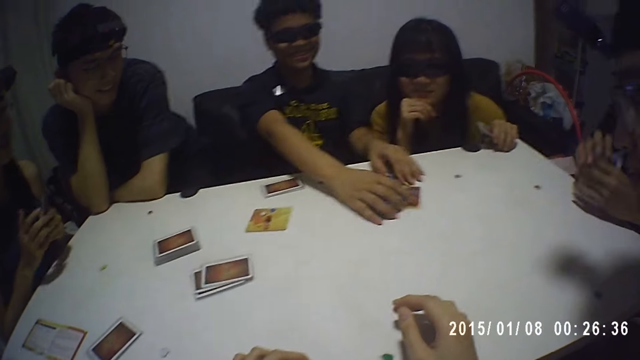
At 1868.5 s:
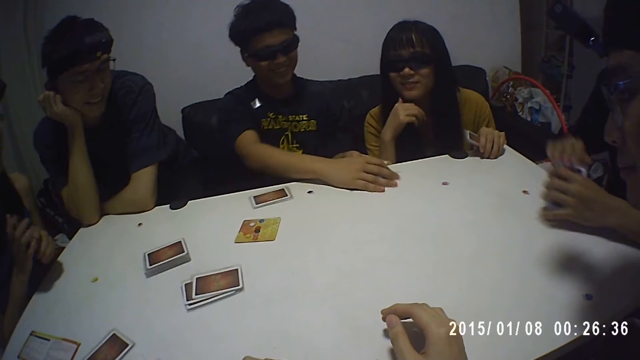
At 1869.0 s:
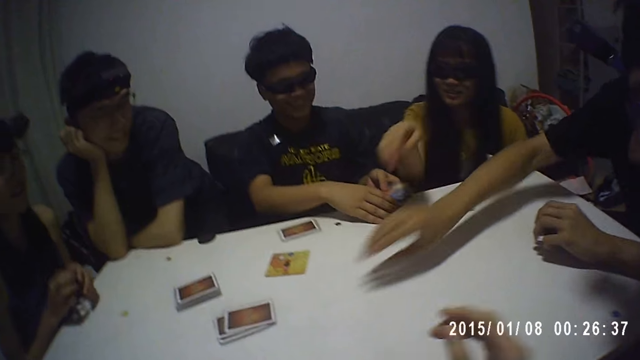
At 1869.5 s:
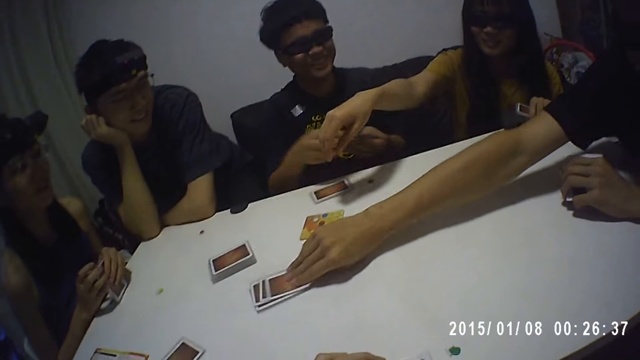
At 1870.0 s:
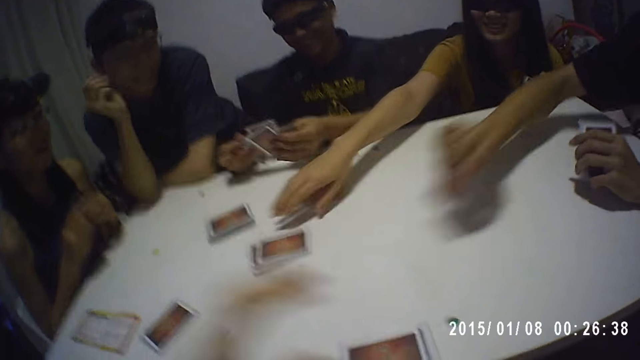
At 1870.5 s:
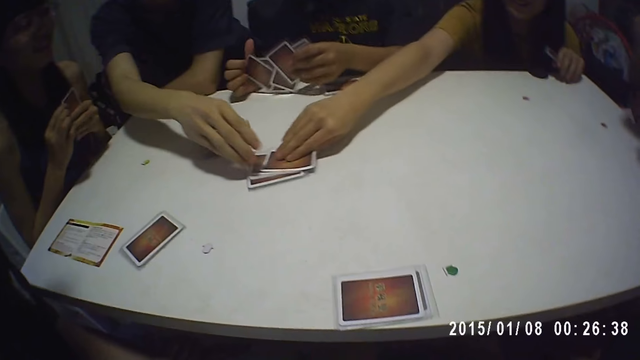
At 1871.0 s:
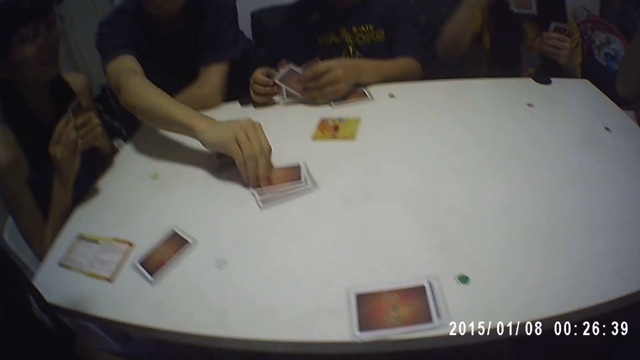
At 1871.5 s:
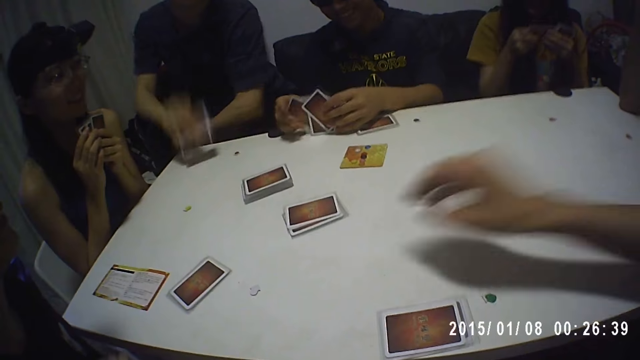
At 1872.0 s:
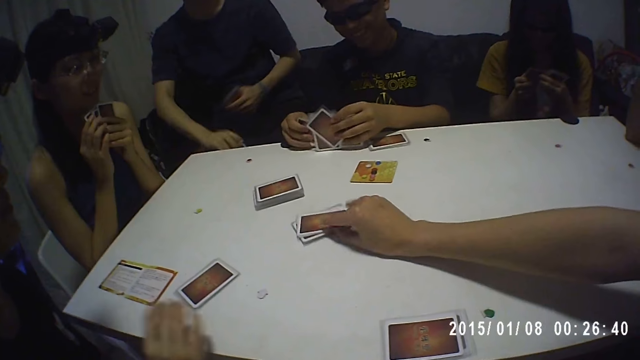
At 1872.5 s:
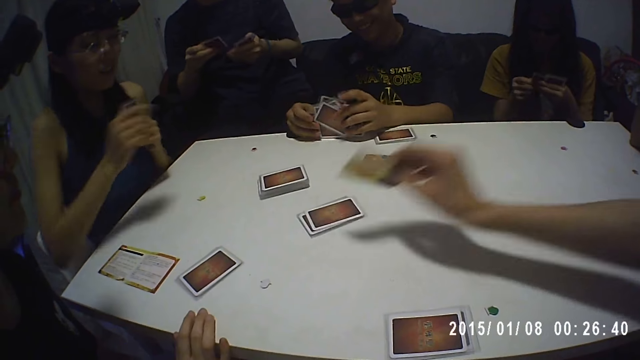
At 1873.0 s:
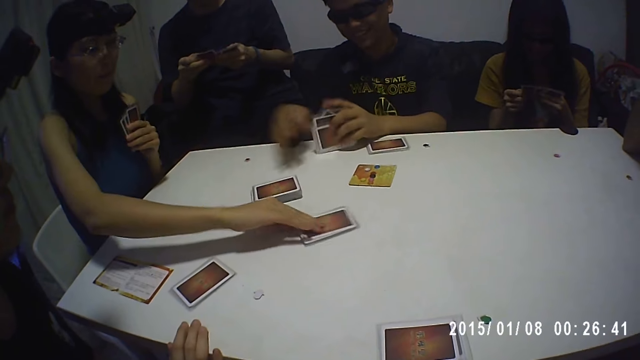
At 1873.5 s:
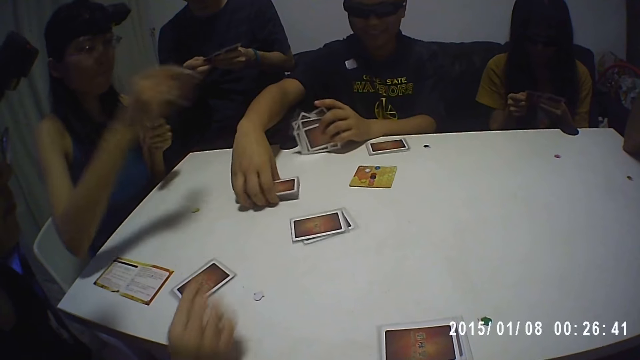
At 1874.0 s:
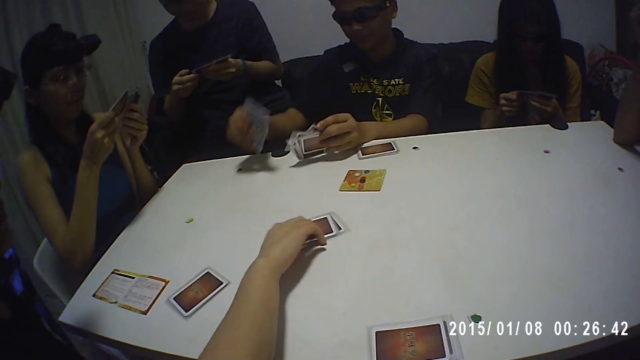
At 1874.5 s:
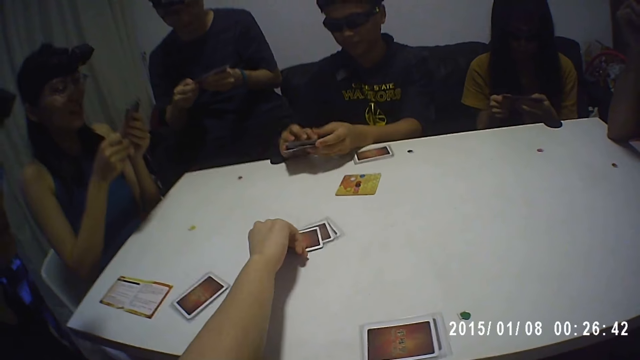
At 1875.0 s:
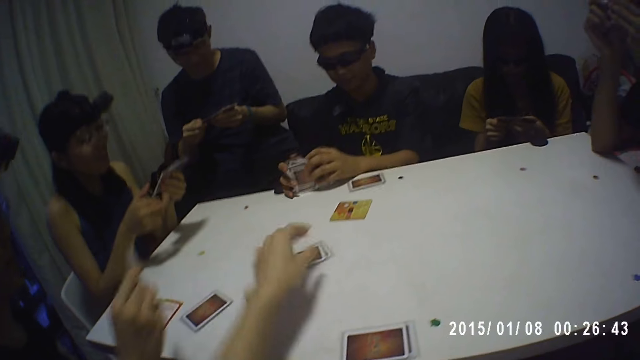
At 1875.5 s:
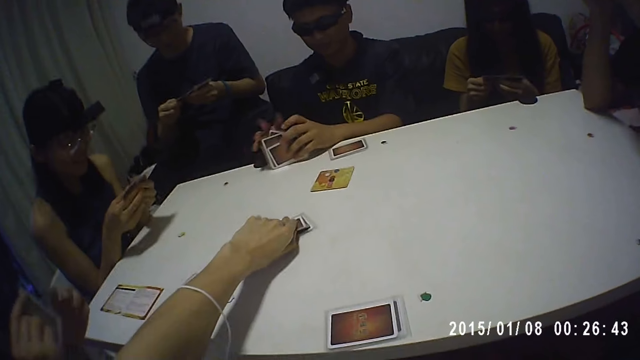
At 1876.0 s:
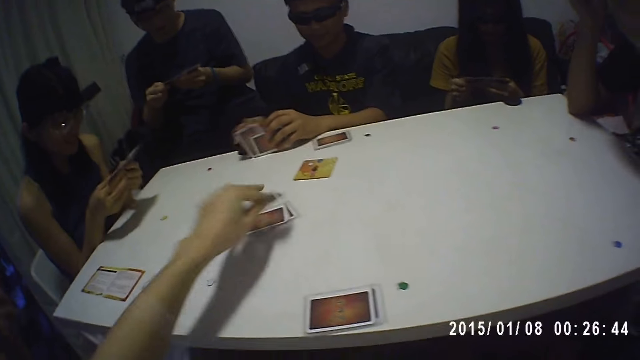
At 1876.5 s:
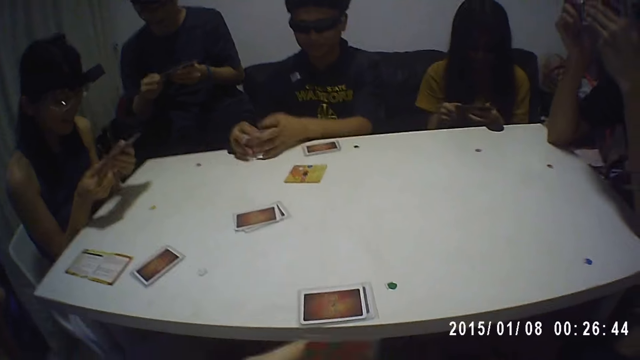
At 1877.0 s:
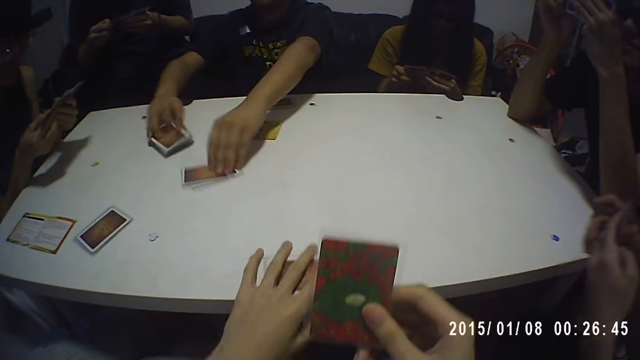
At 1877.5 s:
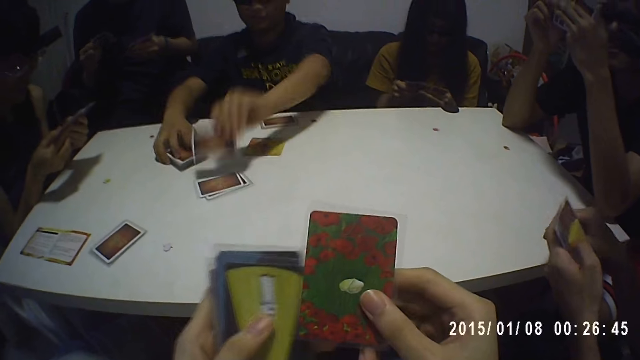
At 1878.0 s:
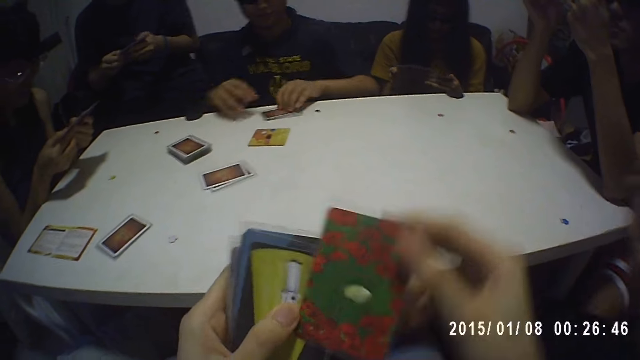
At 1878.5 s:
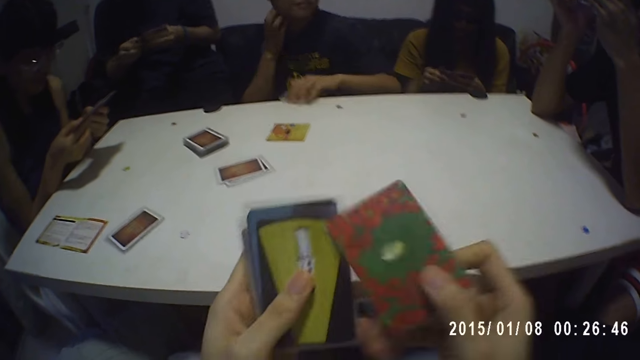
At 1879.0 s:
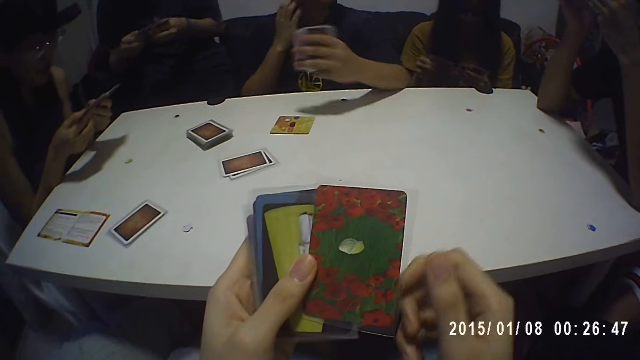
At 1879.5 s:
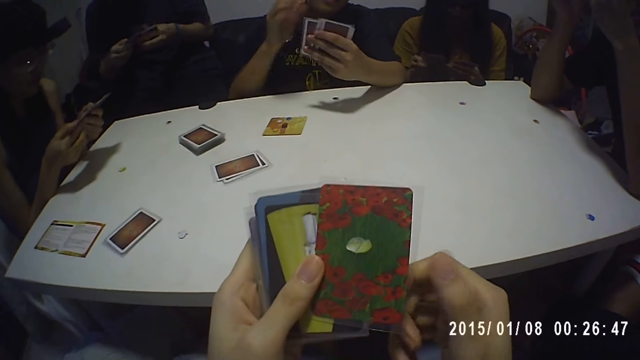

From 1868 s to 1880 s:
A man aligns his cards on the table. He picks a card from the table. A lady picks a card from the table. Another man picks a card from the table. A third man shuffles cards in his hands. A fourth man picks a card from the table. Another lady picks a card from the table. The third man picks the cards from the table. A third lady picks a card from the table. The second lady shuffles cards in her hands. The second man shuffles cards in his hands. The third man shuffles cards on the table. The camera wearer picks a card from the table. The first lady shuffles cards in her hands. The third man picks a card from the table. The fourth man shuffles cards on the table. The camera wearer shuffles the cards with both hands. He turns the card in his hand. The third man collects cards from the table.

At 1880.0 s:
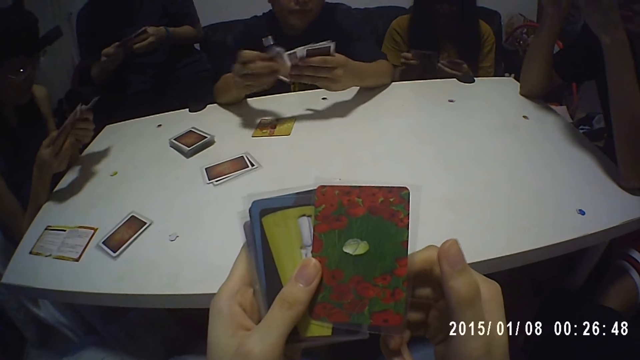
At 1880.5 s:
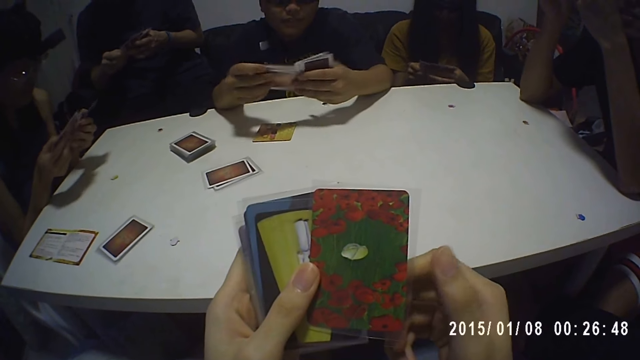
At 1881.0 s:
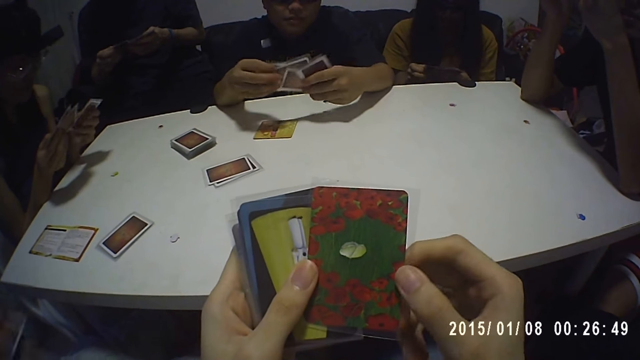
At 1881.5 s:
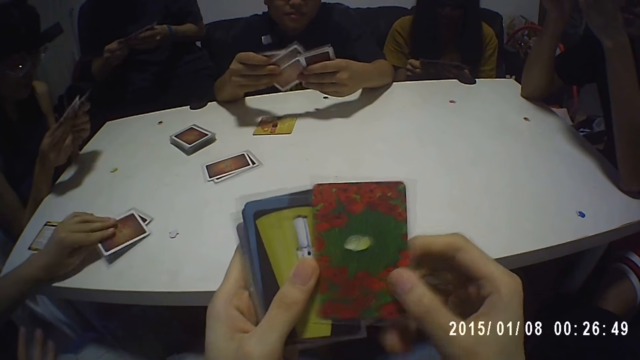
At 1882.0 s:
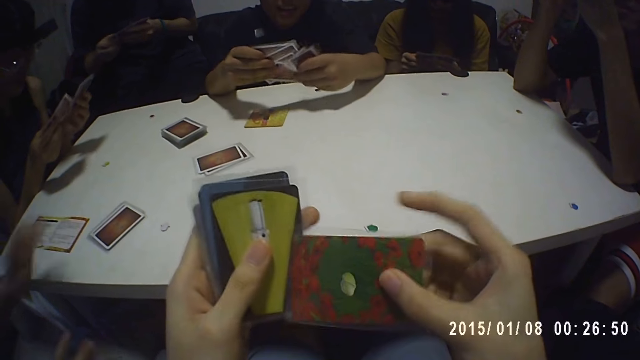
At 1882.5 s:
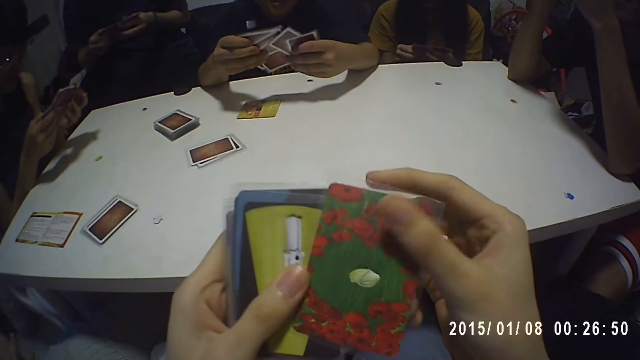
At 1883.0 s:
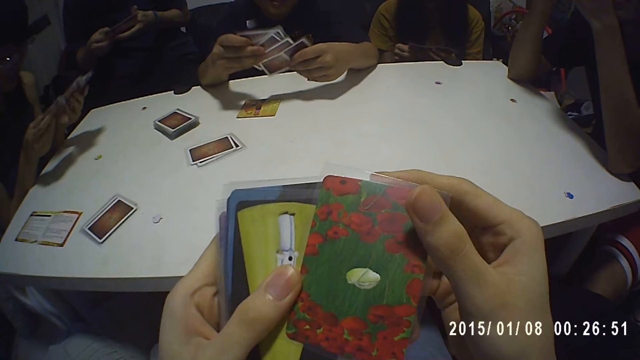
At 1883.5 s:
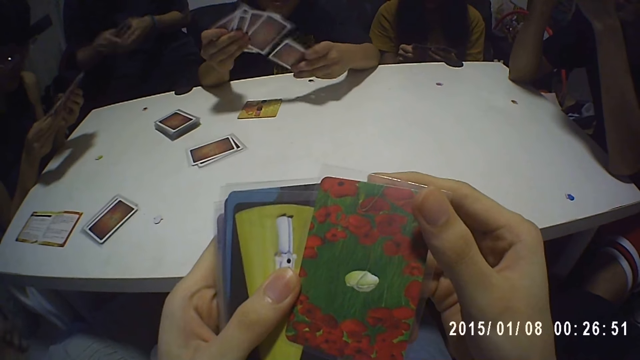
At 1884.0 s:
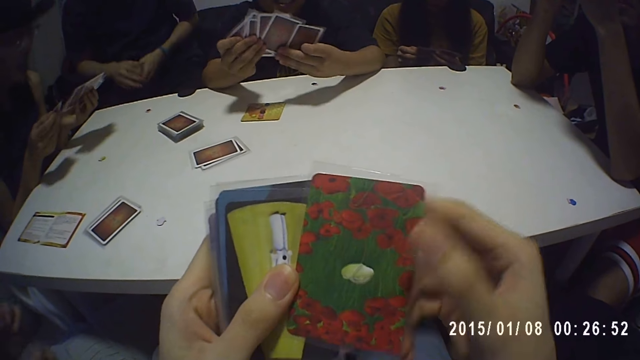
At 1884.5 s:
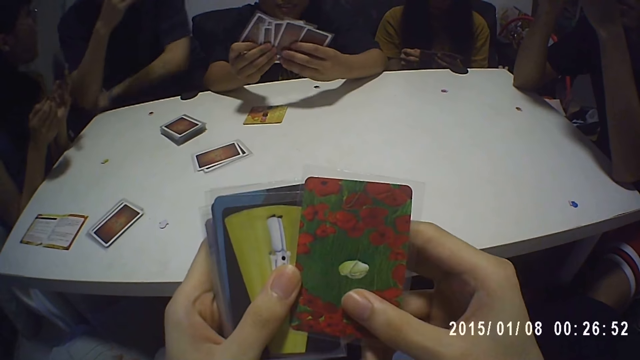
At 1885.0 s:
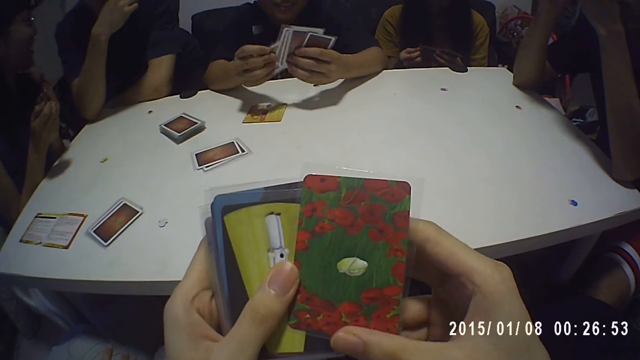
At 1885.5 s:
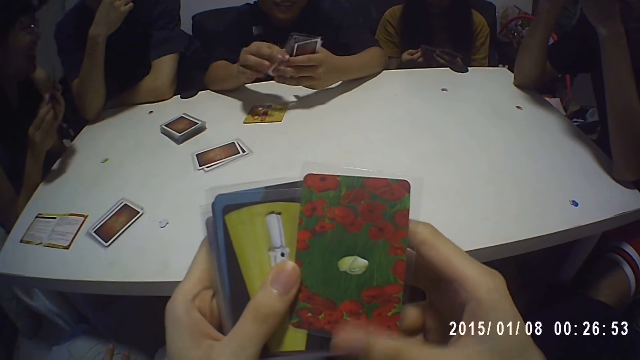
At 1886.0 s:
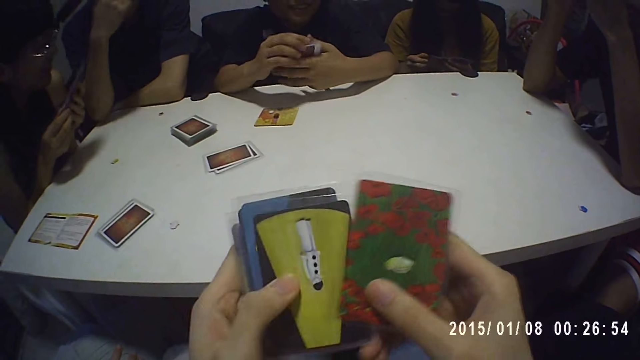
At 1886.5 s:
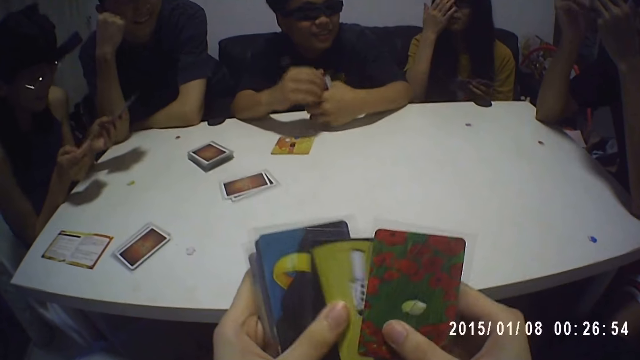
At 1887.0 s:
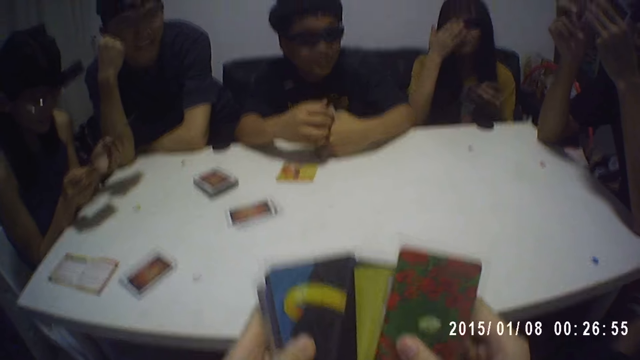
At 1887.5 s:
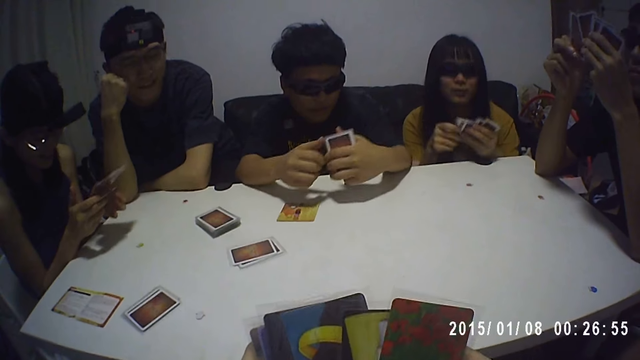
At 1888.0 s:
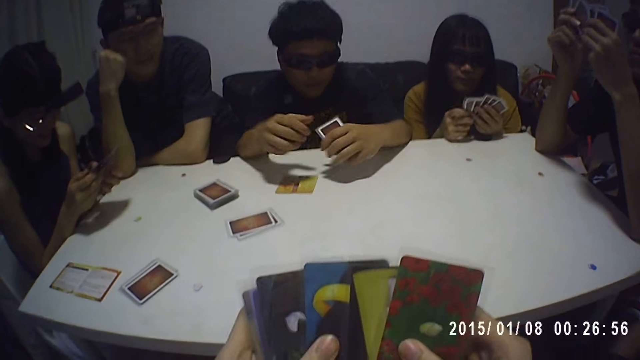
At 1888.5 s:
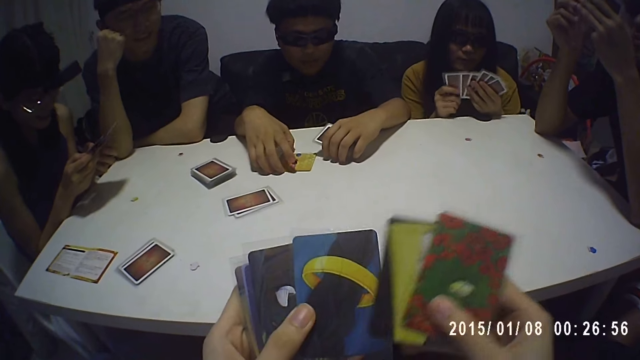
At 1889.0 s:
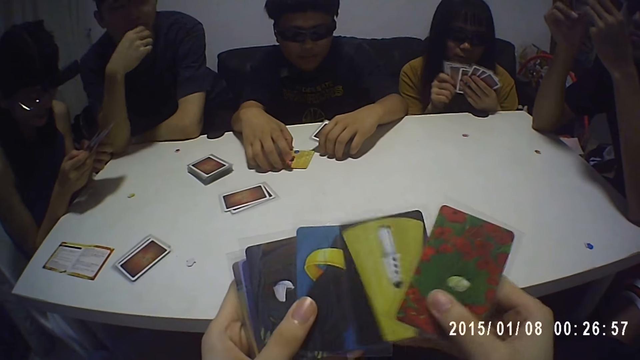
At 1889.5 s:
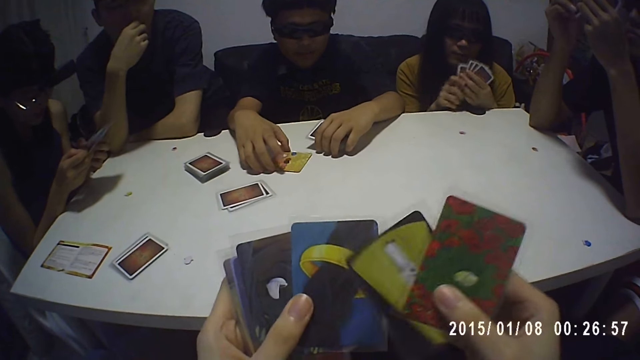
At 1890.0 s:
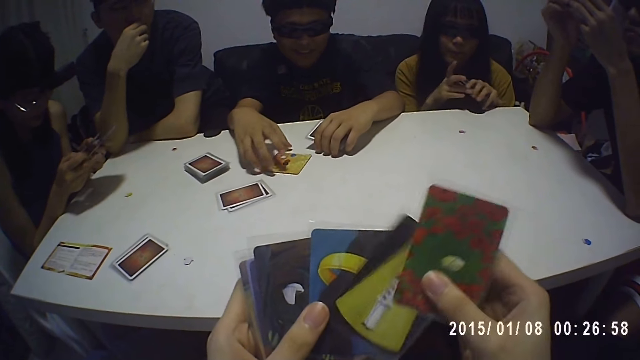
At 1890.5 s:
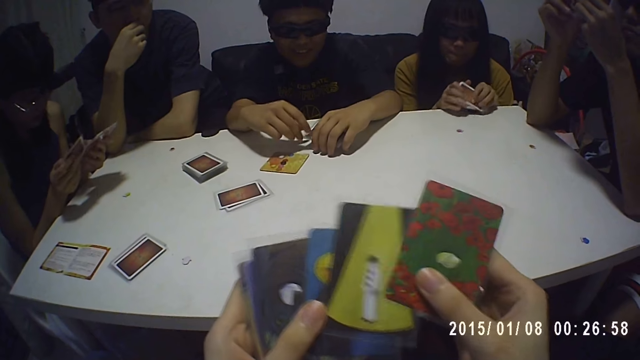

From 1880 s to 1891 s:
A man shuffles the cards with both hands. Another man shuffles the cards with both hands. A lady shuffles the cards with both hands. A third man shuffles the cards with both hands. A fourth man shuffles the cards with both hands. Another lady shuffles the cards with both hands. A third lady drops a card on the table. The camera wearer shuffles cards in his hands. The second lady adjusts the glasses on her face. The first man pushes a card on the table. The first man touches the card on the table.
